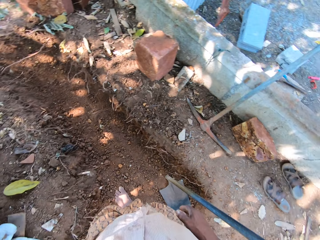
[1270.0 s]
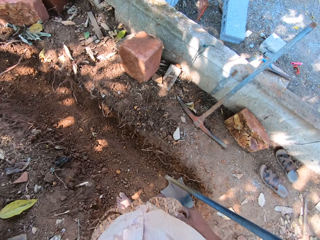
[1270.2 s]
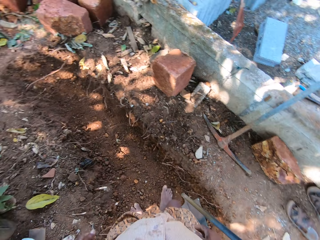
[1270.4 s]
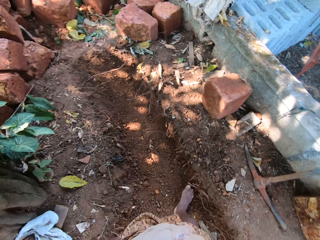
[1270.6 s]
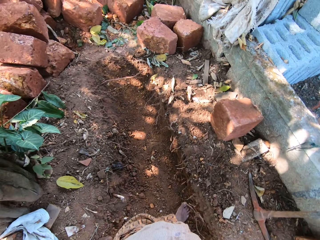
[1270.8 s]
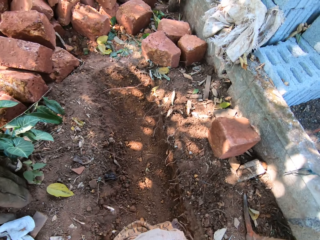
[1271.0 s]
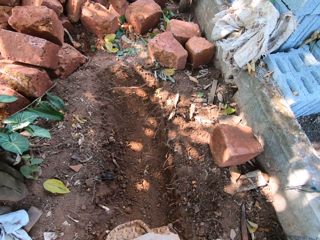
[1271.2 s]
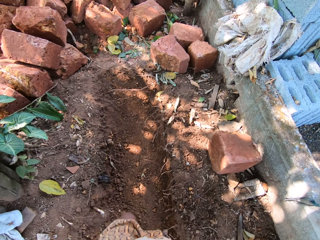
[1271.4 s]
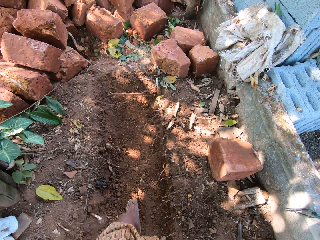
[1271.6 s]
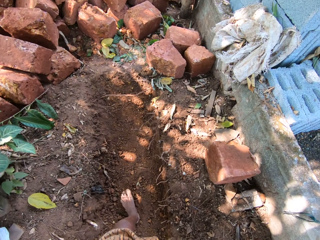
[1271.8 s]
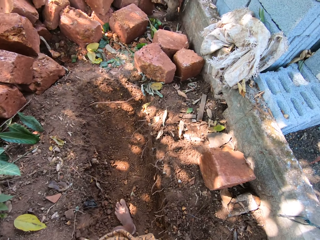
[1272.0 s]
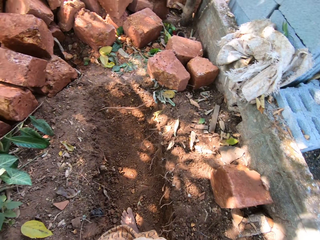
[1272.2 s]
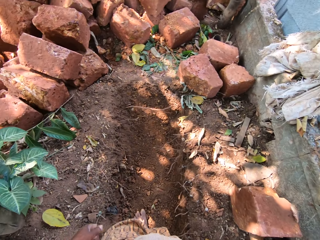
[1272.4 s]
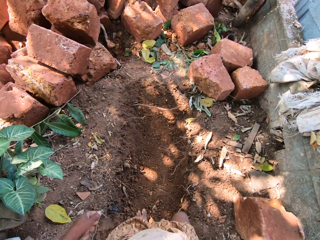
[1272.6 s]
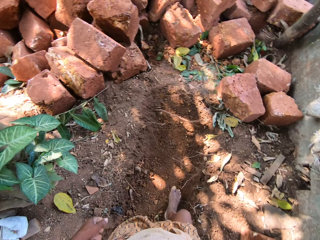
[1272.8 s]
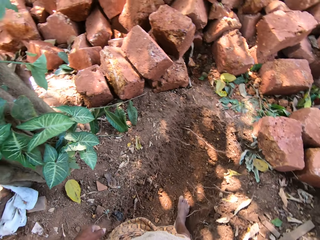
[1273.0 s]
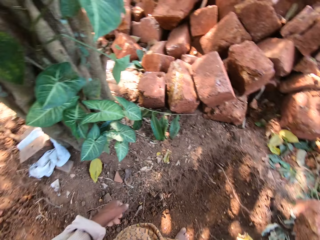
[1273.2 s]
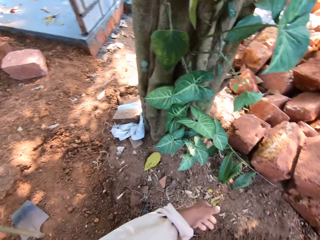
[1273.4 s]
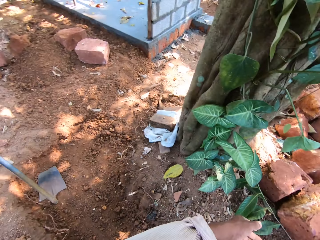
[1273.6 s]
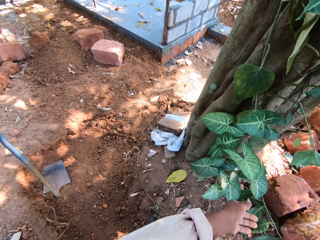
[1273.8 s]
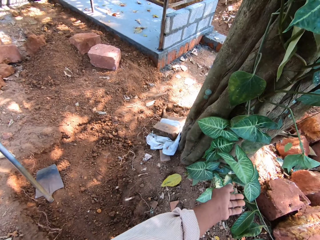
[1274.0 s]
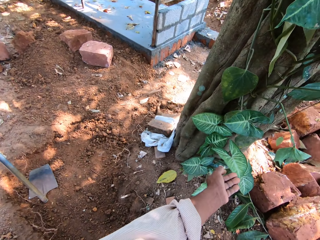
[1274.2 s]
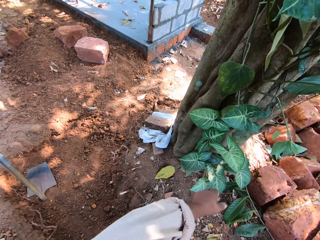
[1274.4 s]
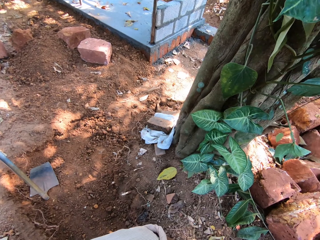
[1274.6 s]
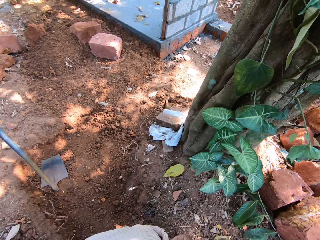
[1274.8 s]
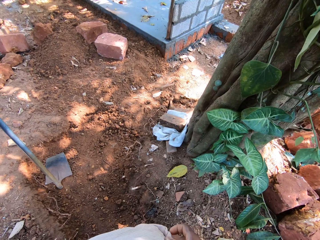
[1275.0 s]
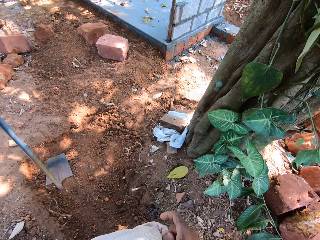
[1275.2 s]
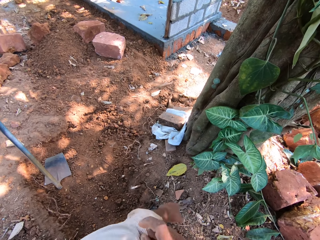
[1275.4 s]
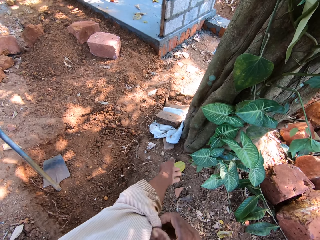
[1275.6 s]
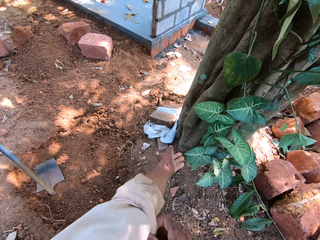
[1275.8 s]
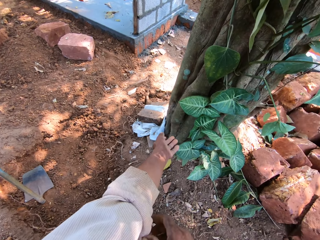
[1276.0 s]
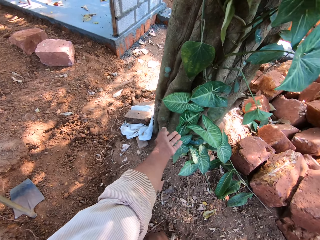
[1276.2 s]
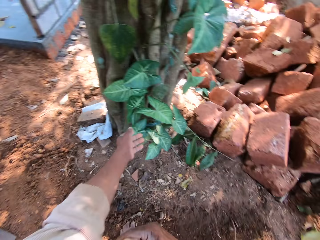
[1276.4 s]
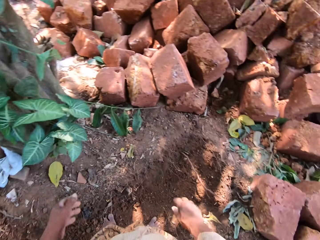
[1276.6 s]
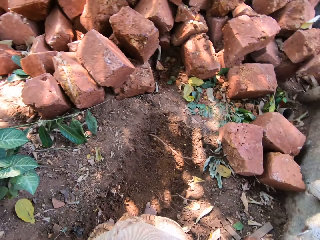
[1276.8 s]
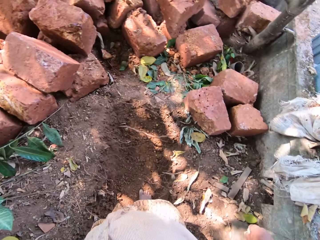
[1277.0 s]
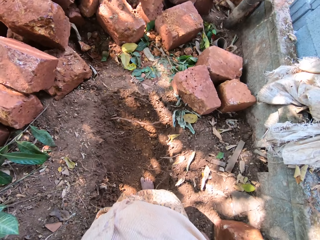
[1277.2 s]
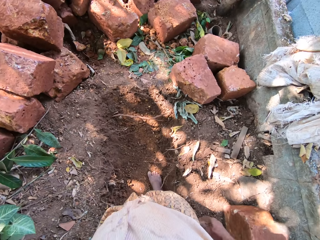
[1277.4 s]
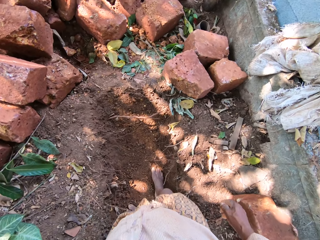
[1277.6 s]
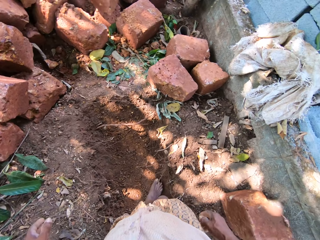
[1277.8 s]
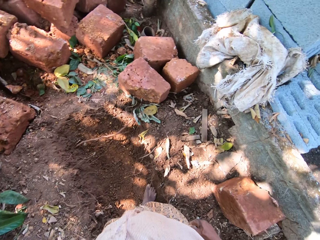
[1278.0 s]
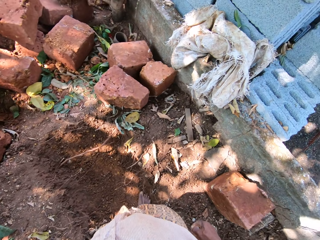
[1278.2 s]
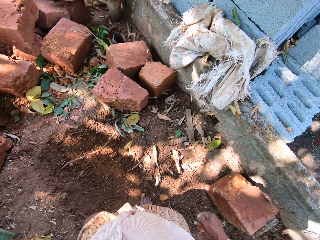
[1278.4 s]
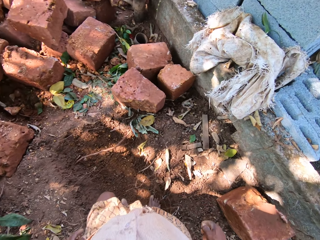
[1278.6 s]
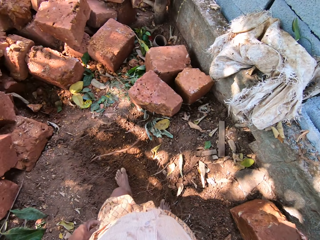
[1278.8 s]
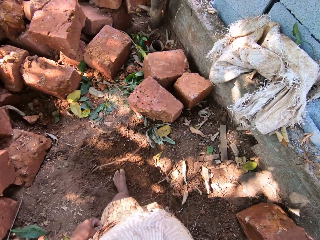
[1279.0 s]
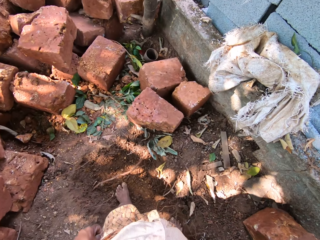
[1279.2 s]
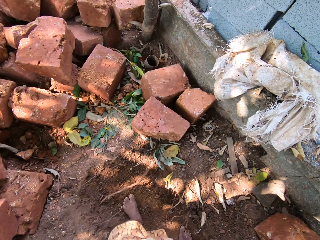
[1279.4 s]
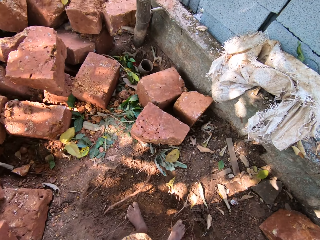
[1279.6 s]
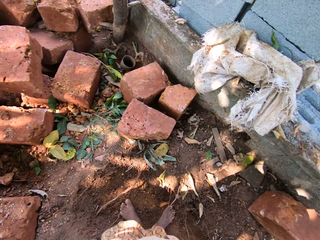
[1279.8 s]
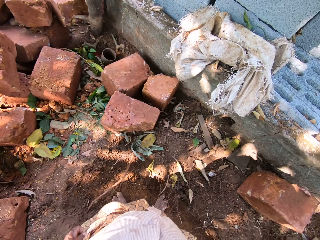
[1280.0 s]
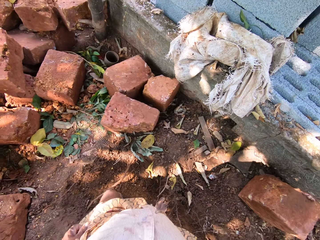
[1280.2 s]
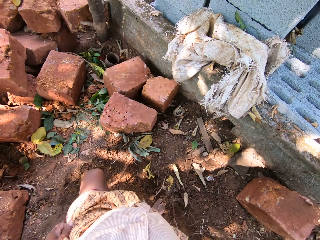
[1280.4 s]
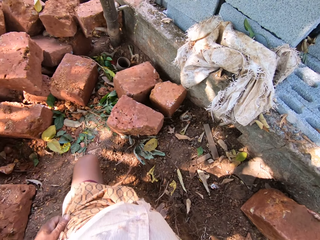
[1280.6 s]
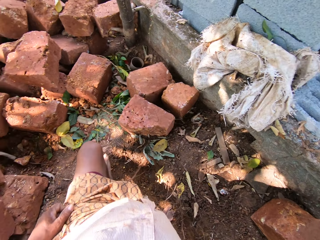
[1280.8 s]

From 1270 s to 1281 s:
The camera wearer walks around. He places the hoe on the ground with his right hand. He turns around. He adjusts his shirt with his right hand. He turns around.

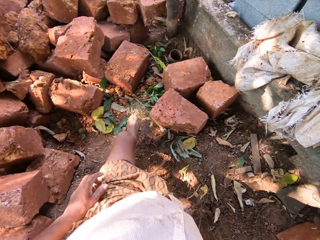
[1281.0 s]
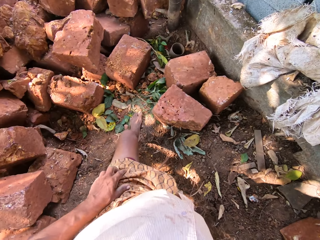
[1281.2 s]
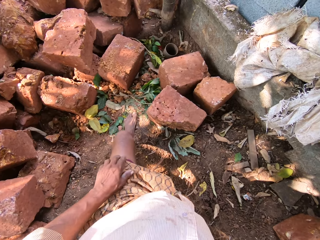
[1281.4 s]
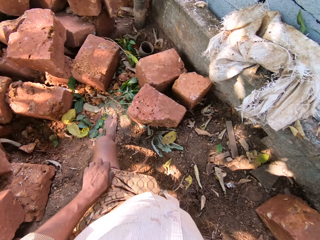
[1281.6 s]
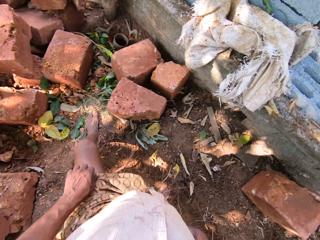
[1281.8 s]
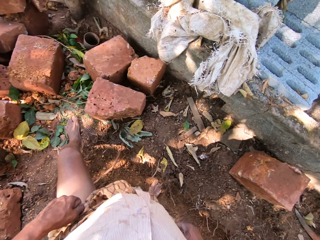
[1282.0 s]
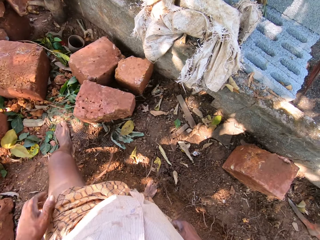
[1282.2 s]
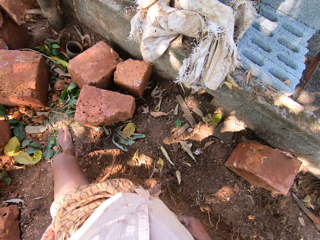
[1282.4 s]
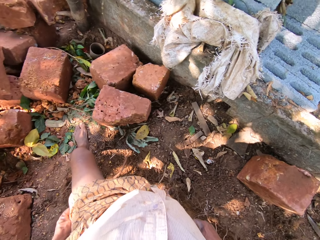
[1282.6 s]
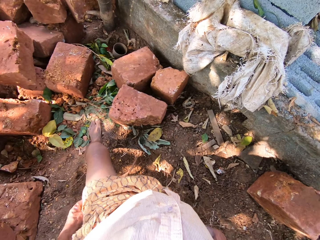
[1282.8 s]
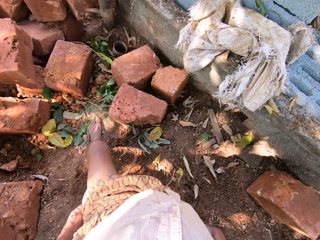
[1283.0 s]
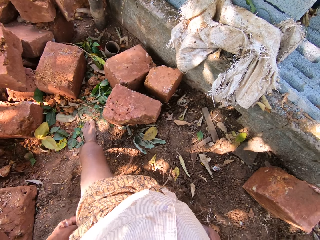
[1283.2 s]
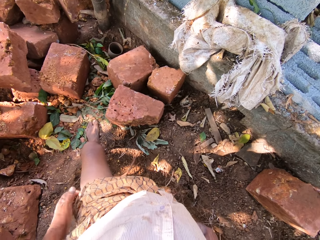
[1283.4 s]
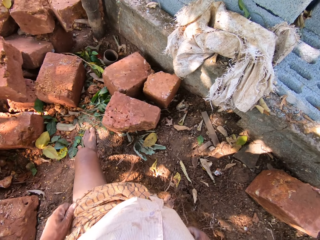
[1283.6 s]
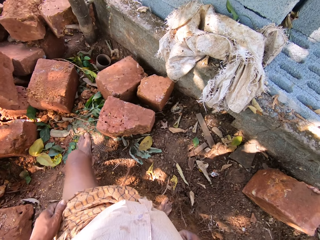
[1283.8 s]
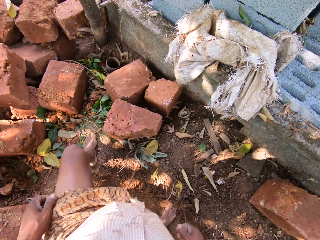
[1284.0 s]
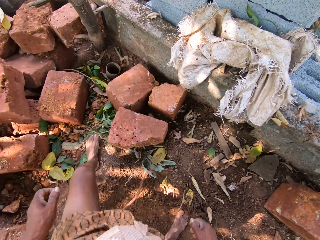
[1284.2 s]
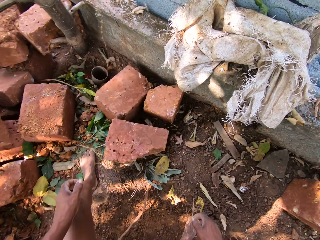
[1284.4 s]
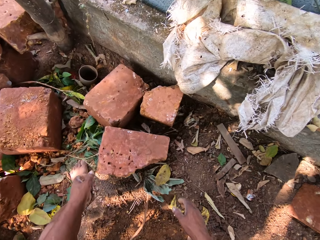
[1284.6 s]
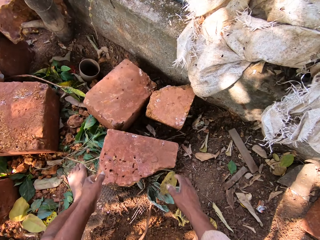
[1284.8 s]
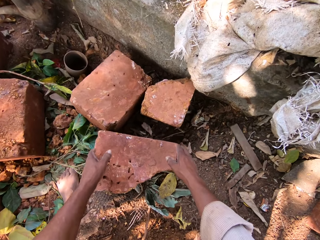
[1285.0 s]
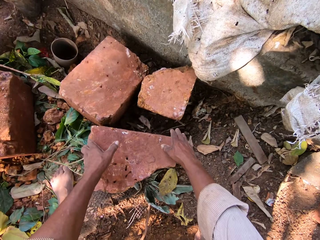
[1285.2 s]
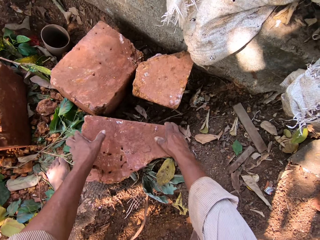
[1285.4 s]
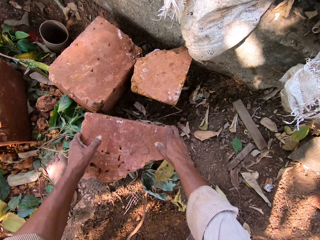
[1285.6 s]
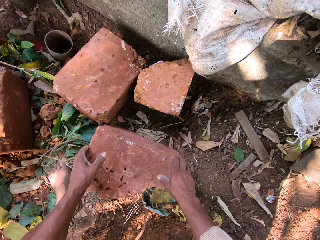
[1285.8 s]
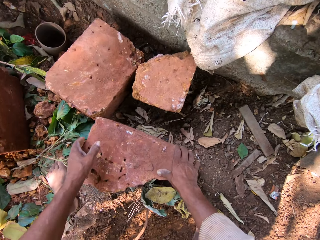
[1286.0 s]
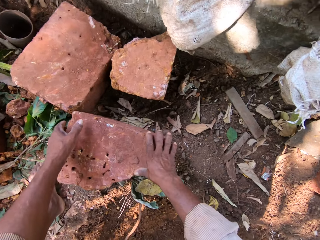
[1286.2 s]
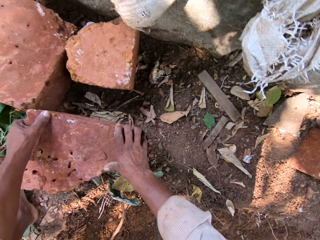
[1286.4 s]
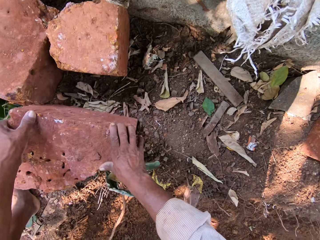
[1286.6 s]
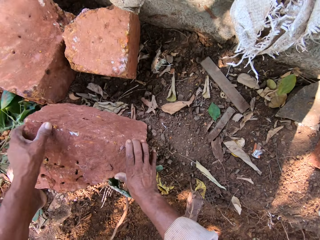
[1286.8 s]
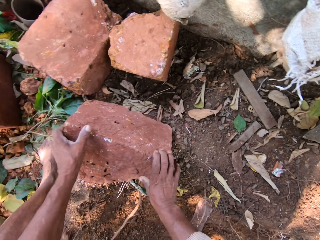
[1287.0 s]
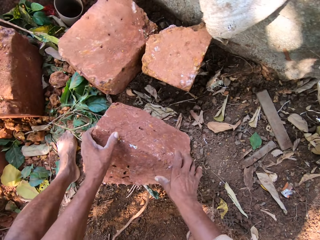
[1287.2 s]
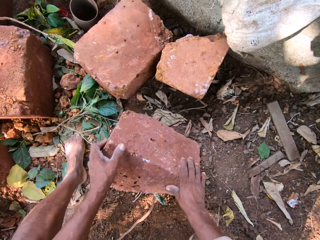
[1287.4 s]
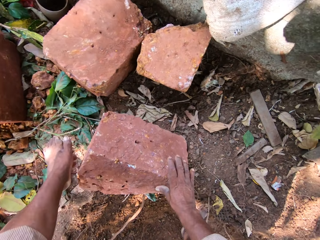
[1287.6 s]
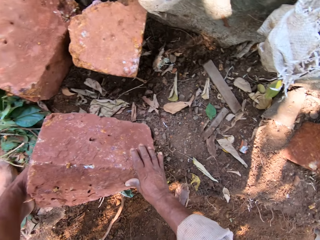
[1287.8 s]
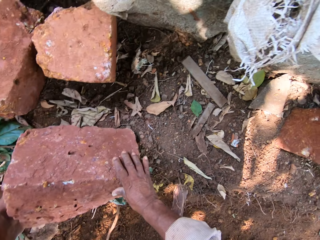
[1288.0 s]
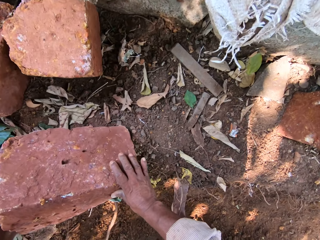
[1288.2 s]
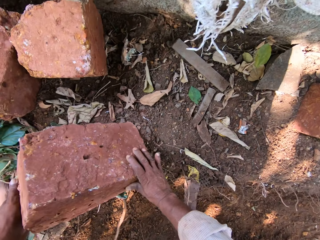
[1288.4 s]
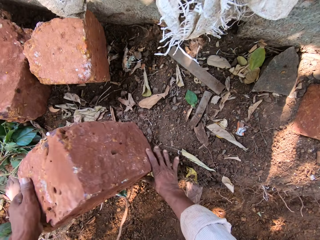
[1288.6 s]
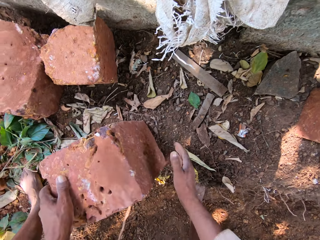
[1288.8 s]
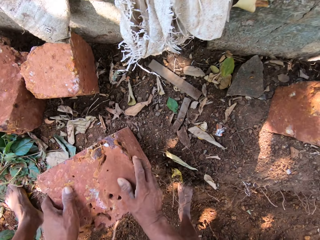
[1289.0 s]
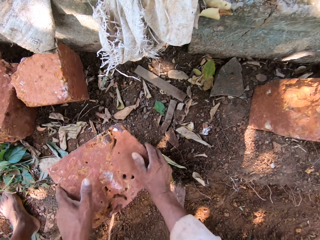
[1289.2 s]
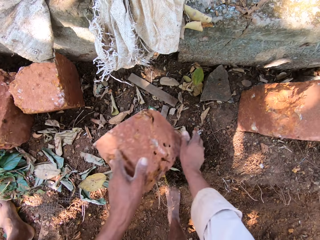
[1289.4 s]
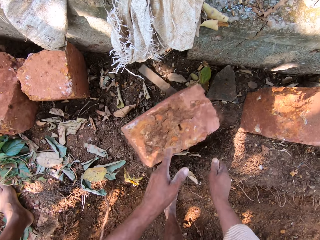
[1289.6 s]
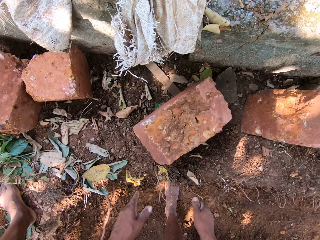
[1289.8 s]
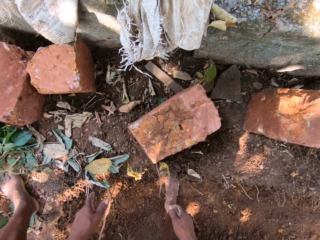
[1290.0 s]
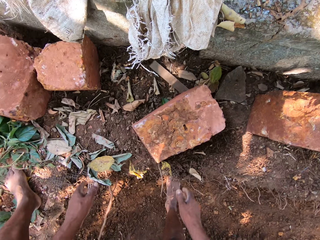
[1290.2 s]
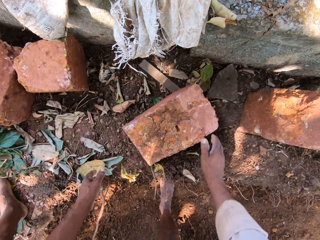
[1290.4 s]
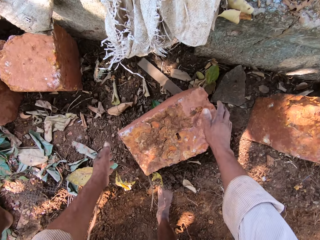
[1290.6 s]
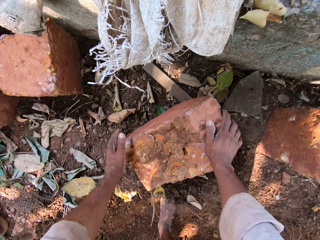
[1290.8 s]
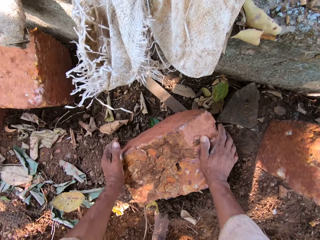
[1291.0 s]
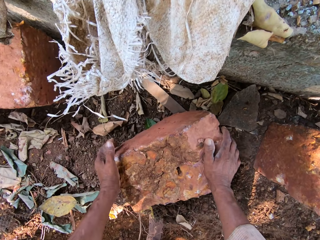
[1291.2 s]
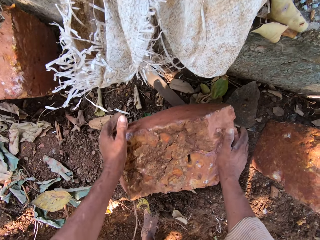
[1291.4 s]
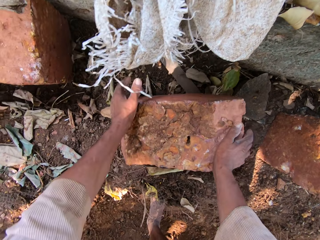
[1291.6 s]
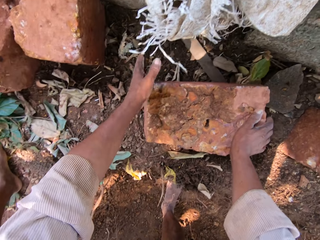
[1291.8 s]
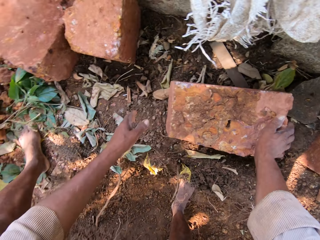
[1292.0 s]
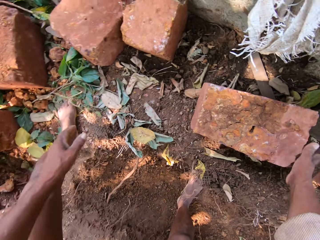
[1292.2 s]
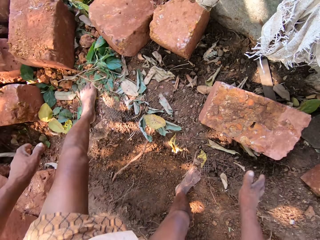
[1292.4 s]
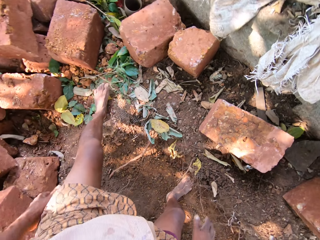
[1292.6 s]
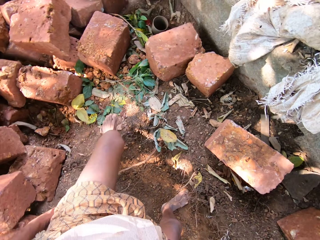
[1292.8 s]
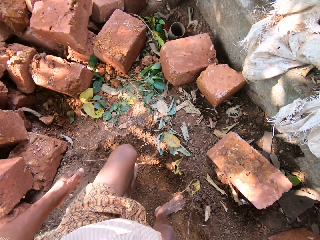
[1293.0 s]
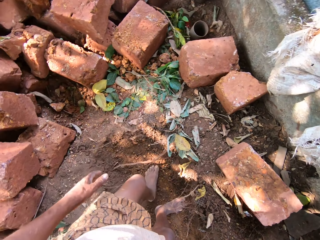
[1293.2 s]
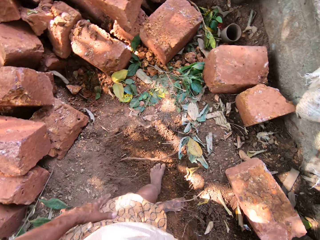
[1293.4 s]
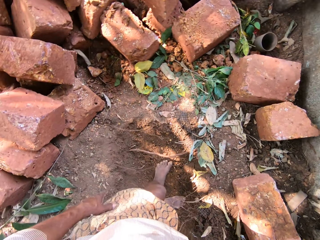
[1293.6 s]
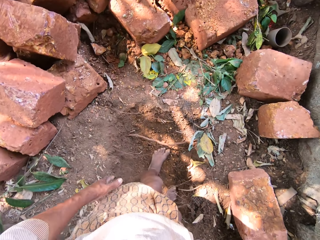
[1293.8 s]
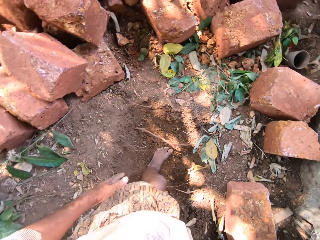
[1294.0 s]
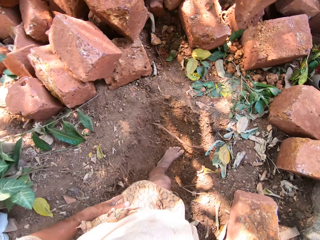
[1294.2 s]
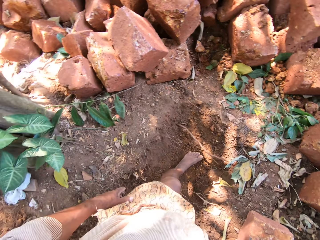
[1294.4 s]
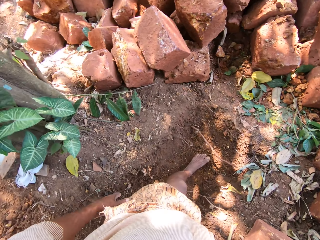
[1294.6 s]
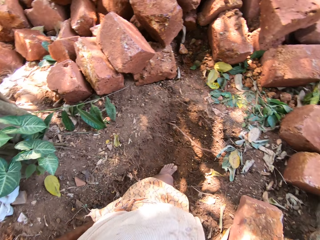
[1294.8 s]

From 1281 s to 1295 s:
The camera wearer adjusts a cloth. They bend down and move a brick on the ground with both hands. They turn around.
